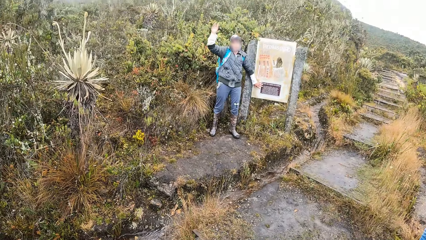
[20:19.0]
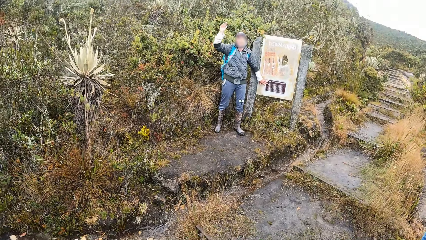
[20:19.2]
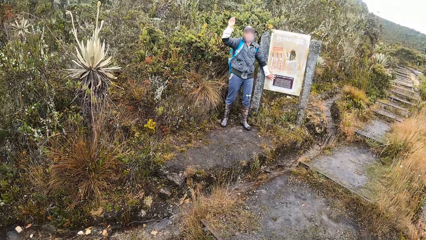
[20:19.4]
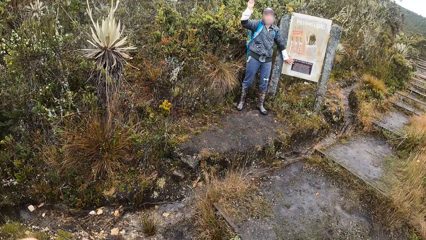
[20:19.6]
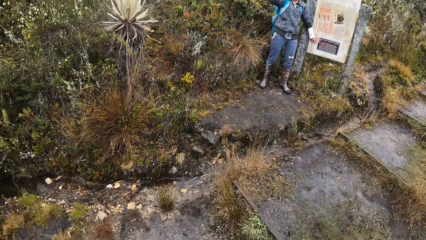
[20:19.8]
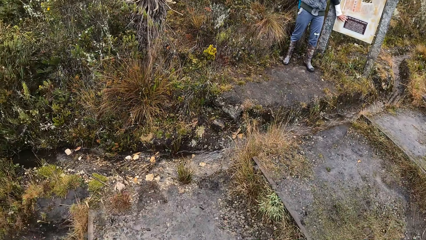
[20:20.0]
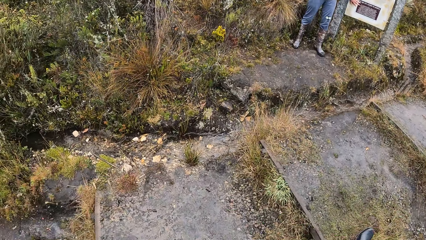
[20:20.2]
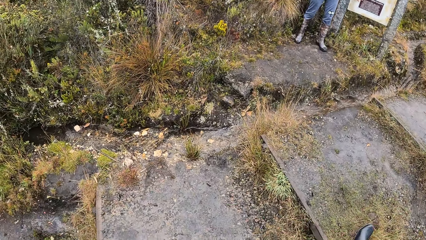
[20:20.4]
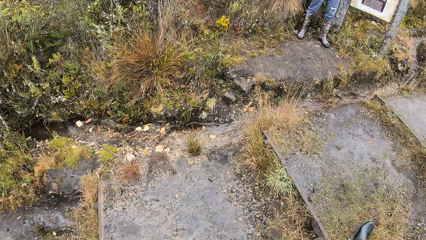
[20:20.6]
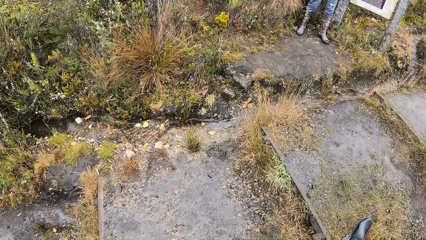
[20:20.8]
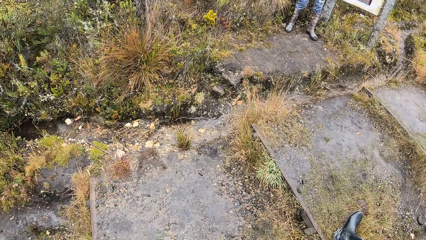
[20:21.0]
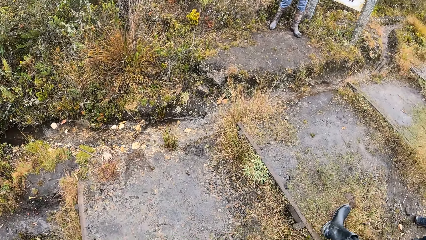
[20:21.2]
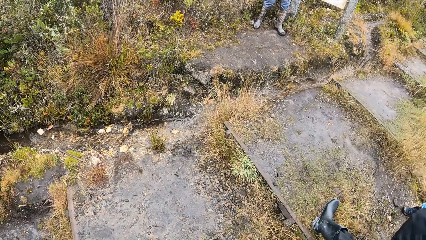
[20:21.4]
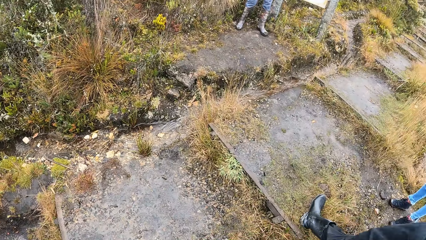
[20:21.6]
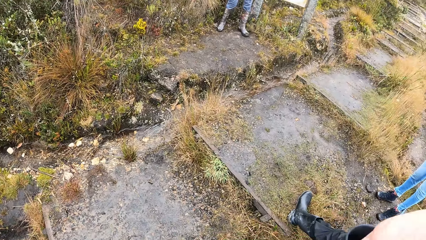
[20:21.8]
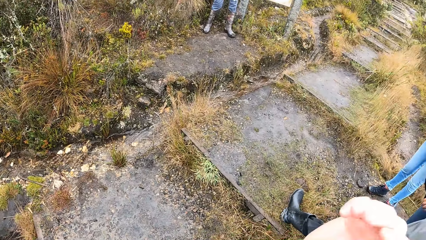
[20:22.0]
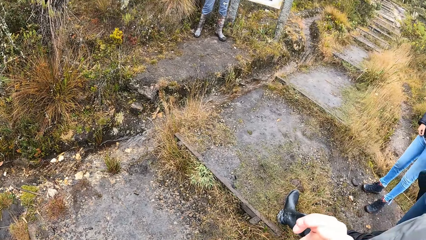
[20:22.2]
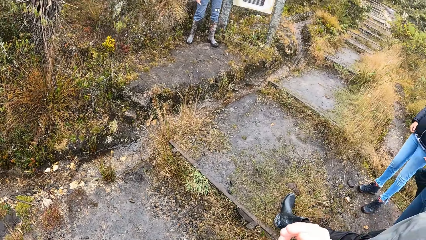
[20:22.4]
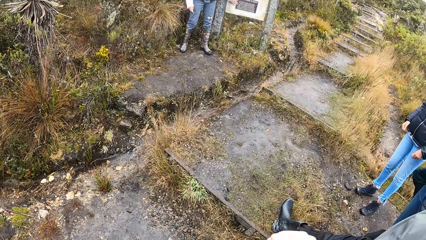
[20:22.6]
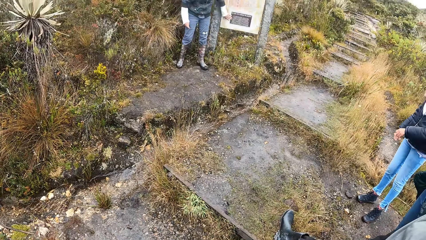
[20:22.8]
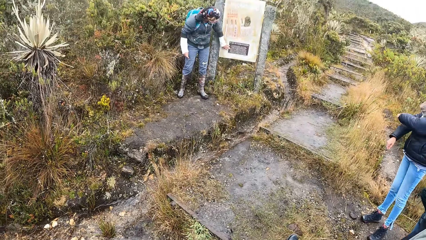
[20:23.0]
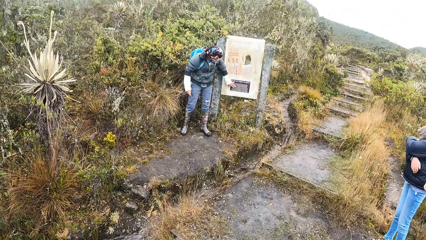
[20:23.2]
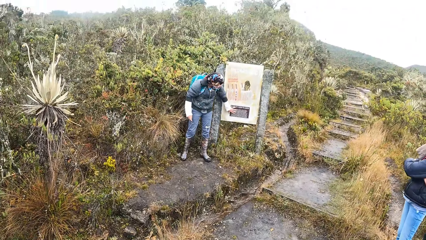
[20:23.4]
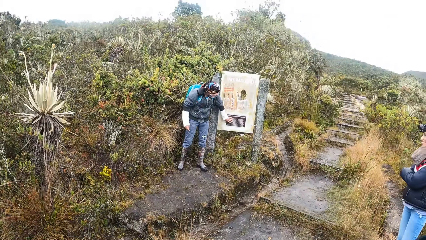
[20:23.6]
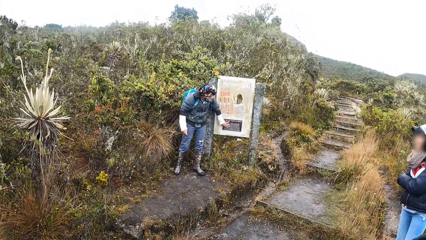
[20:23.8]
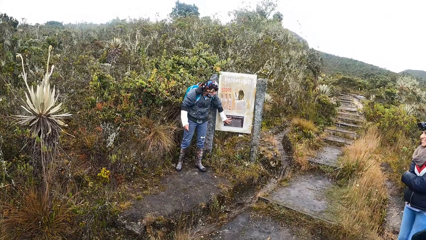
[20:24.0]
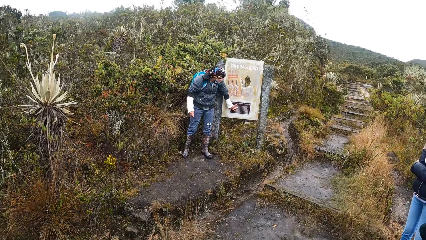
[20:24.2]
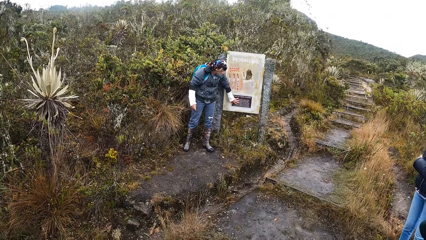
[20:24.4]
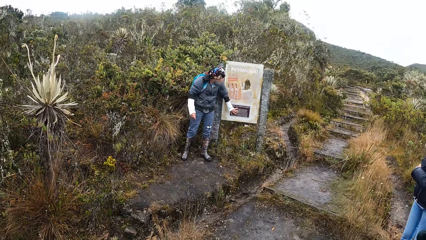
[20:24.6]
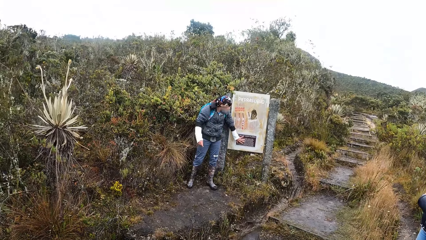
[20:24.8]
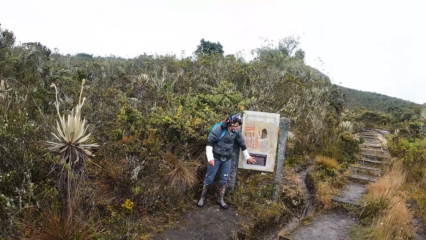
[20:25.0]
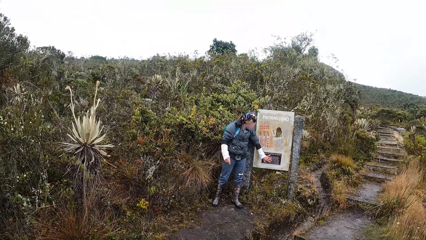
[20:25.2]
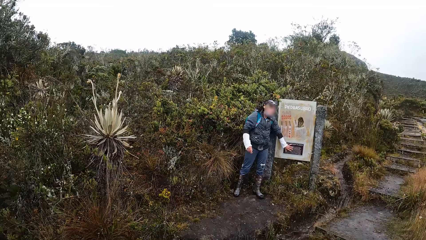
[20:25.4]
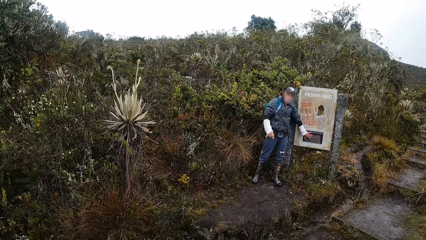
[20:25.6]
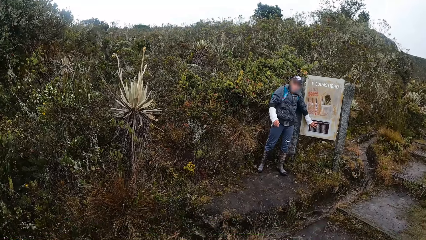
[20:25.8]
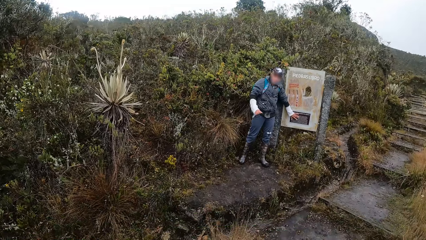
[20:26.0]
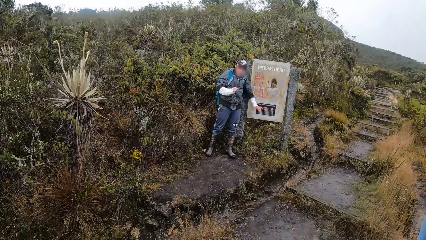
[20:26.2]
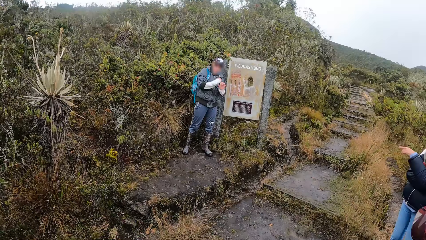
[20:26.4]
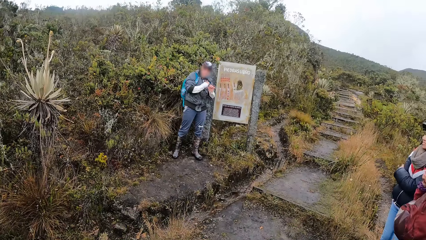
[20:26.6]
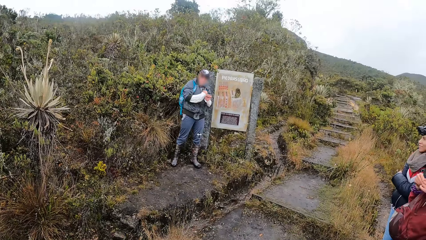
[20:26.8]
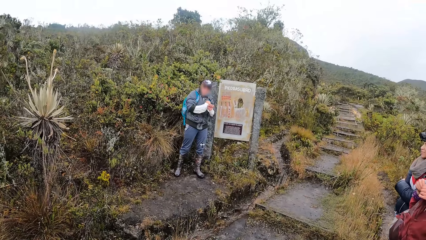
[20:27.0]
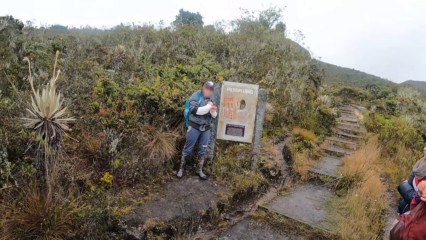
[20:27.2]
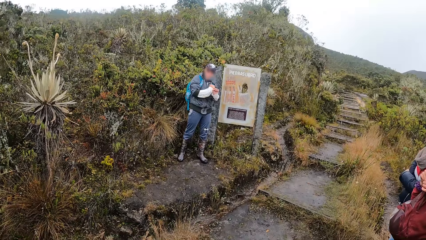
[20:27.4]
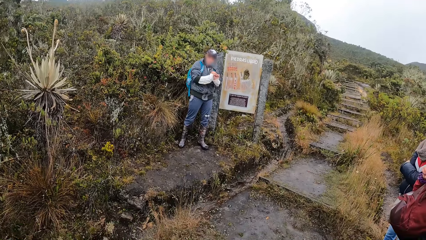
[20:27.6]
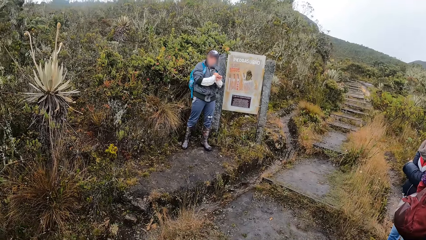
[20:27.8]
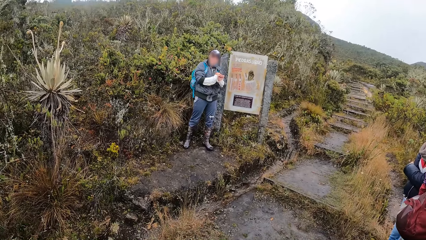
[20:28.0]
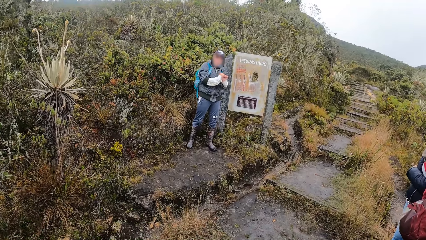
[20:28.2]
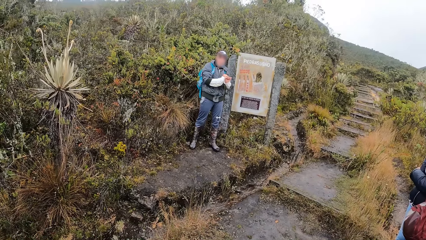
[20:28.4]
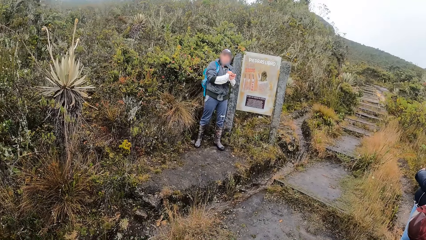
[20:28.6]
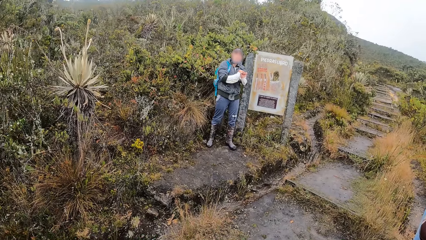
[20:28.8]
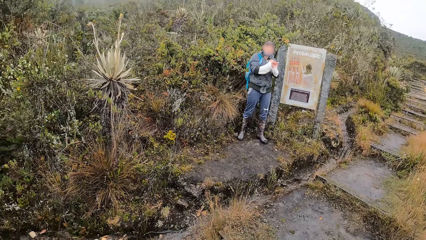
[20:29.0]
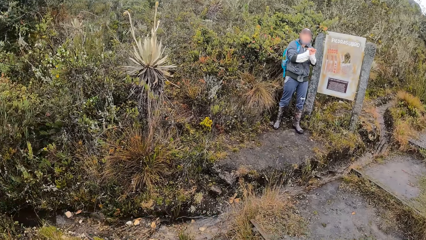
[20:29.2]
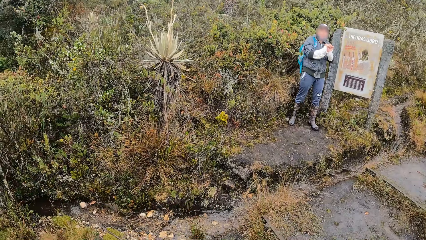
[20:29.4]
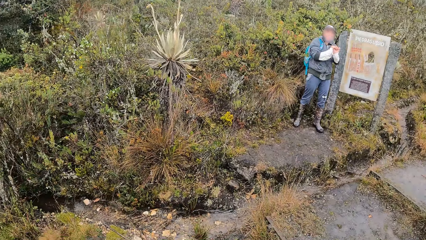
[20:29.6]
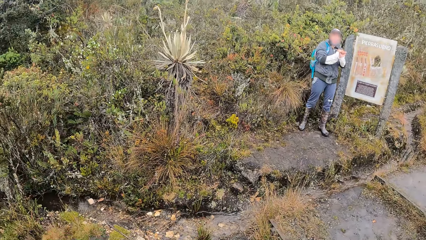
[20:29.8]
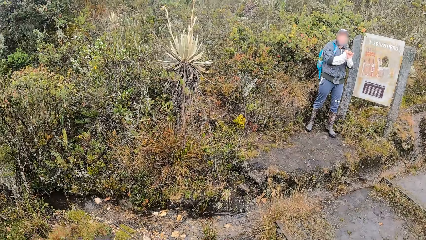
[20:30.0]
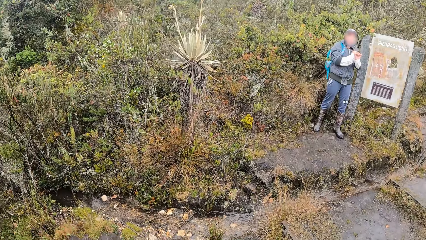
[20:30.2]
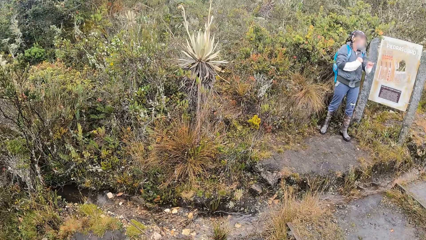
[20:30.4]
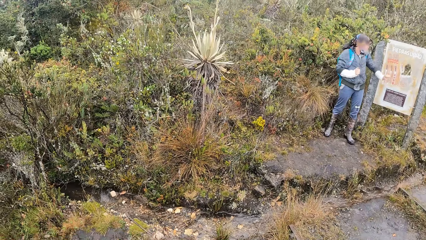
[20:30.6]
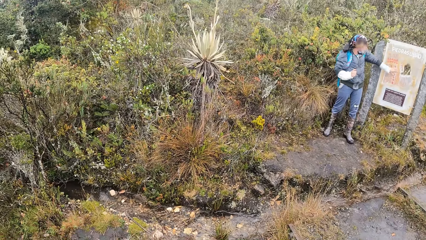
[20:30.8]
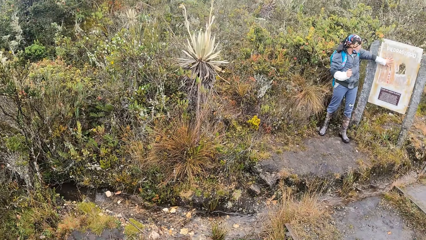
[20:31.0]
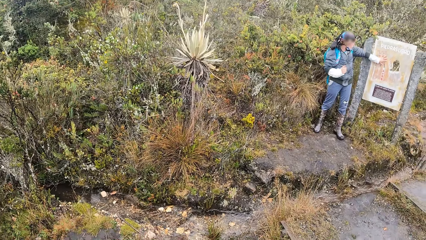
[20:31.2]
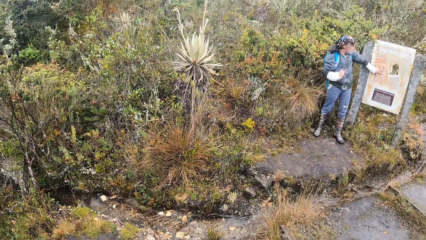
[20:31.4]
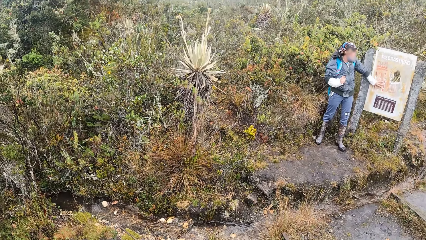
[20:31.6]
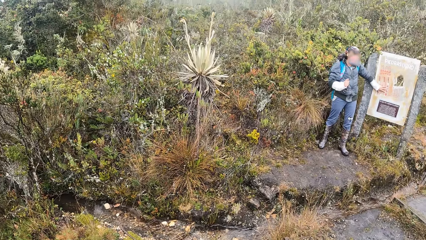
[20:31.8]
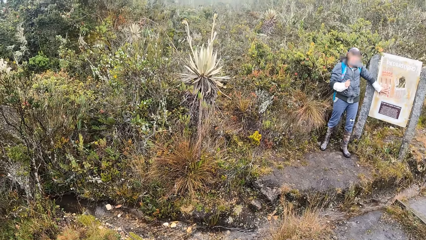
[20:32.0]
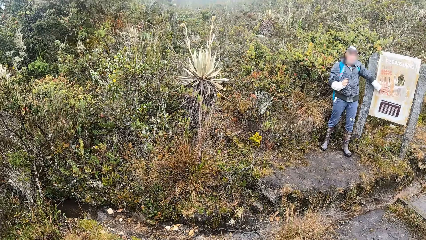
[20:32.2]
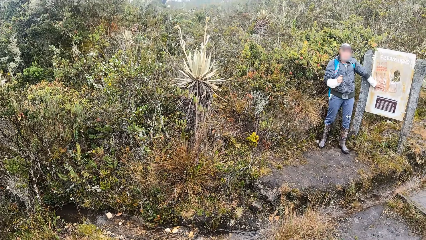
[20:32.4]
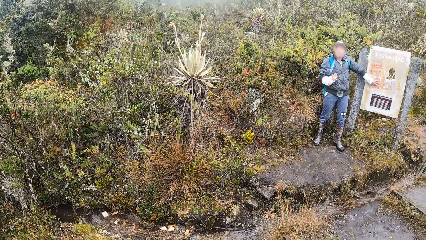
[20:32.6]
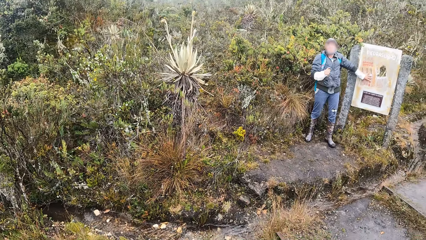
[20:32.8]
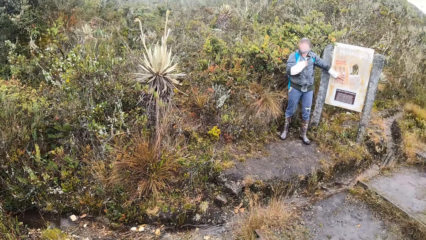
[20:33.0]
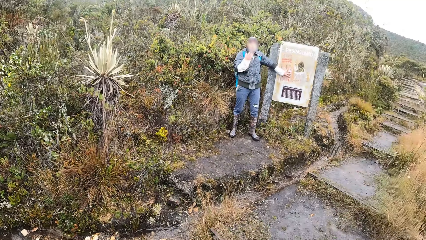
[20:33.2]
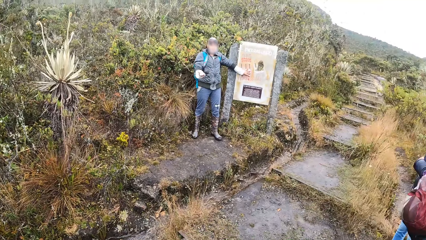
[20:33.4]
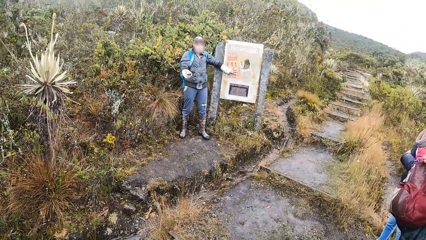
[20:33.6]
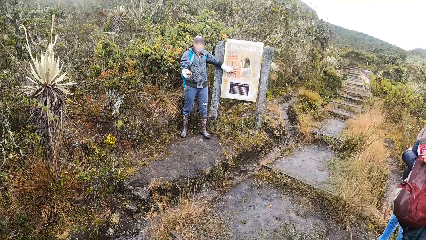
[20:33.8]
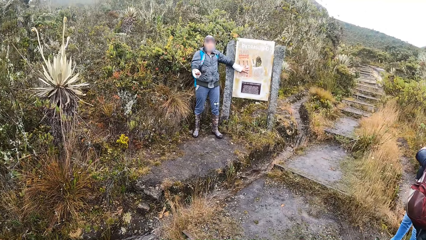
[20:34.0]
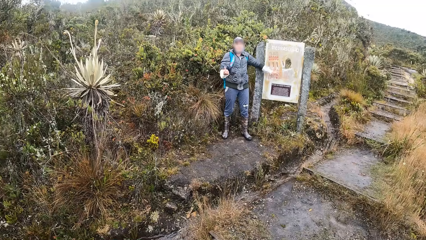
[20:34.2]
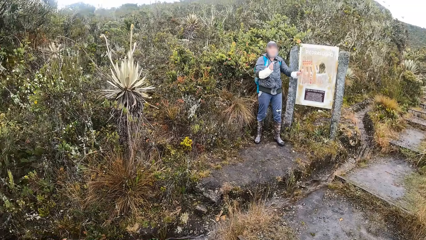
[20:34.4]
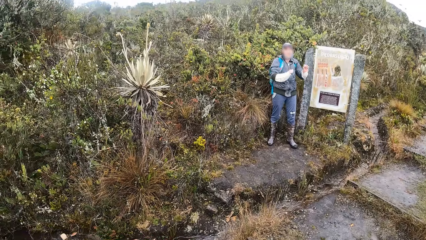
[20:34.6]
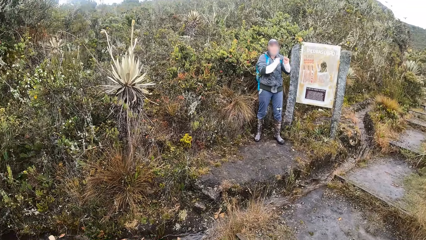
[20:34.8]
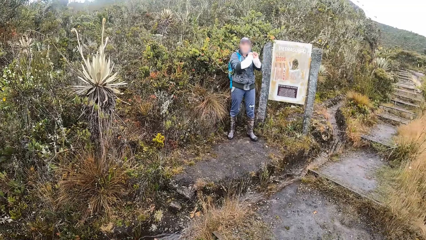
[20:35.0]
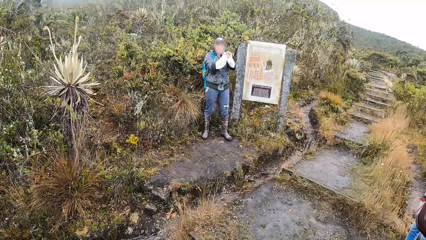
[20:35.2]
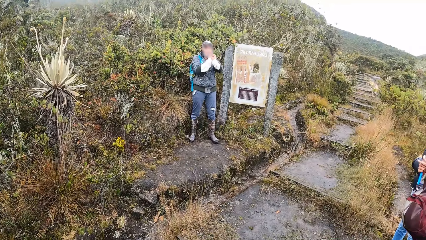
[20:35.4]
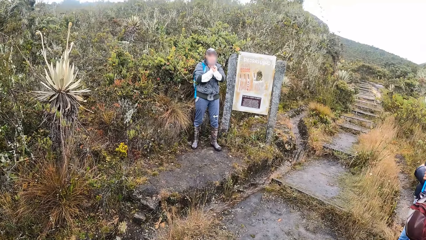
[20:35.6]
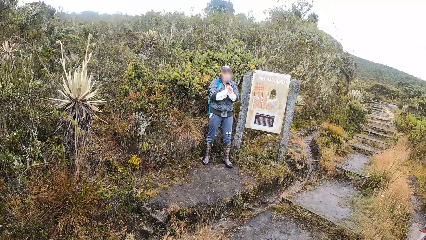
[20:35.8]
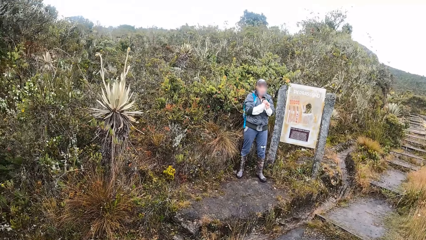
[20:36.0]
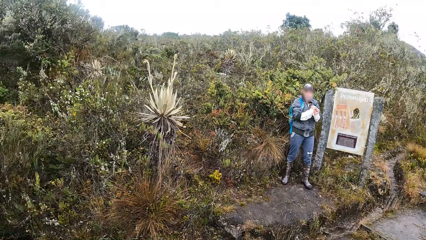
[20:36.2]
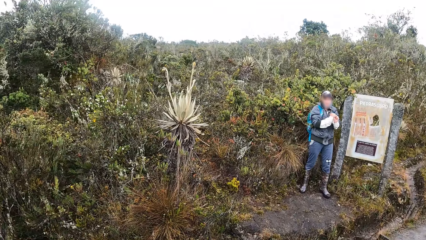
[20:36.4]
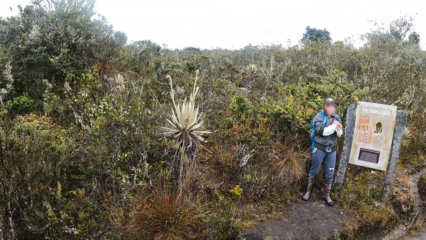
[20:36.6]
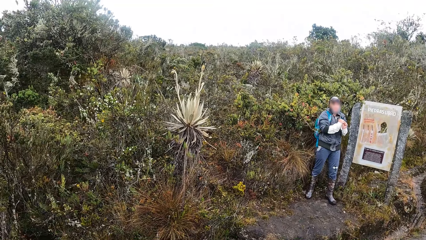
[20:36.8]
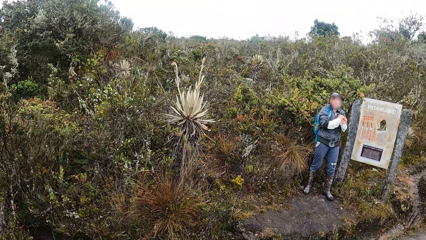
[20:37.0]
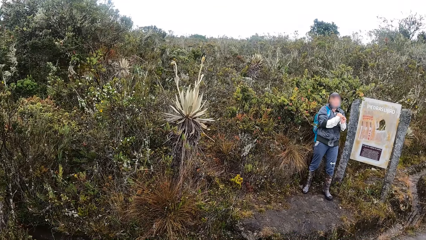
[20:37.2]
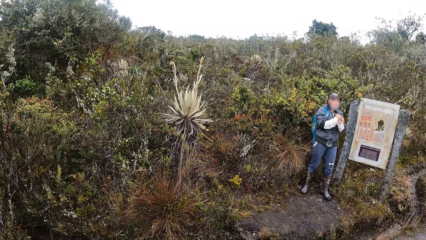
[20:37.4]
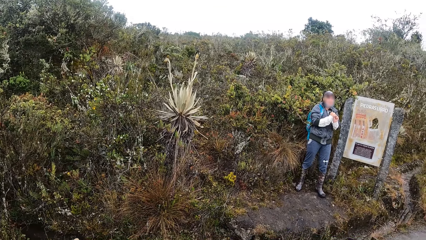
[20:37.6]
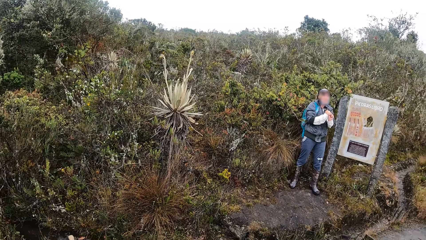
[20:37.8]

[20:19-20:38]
The woman touches the signboard with her left hand. Another woman takes a bottle of water from her backpack with her right hand.
